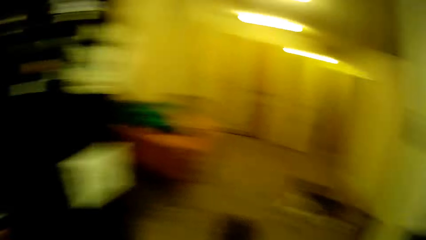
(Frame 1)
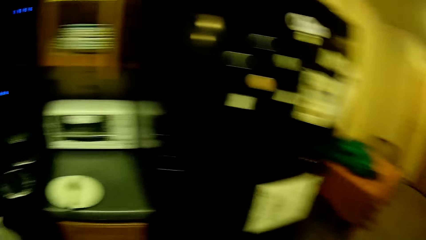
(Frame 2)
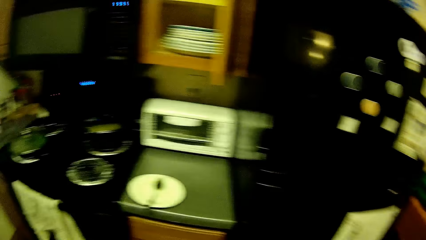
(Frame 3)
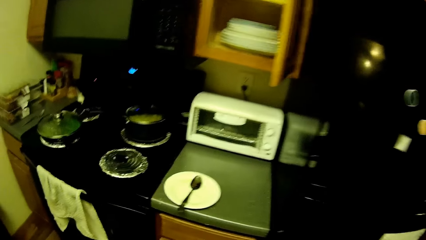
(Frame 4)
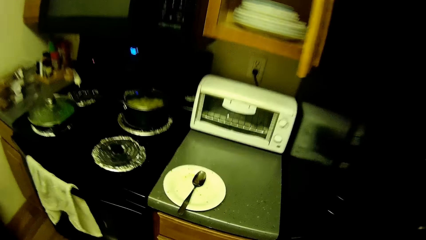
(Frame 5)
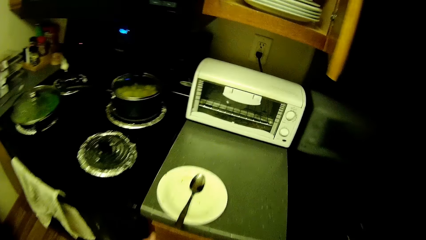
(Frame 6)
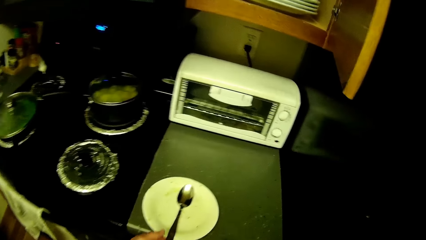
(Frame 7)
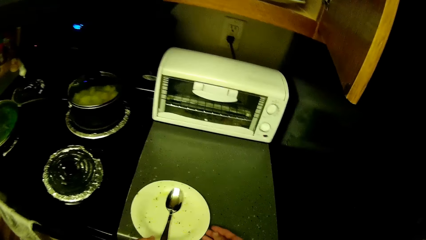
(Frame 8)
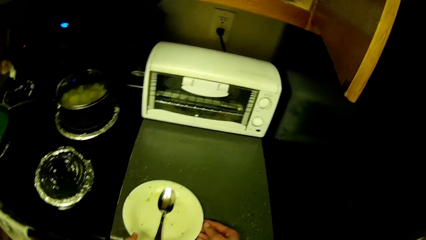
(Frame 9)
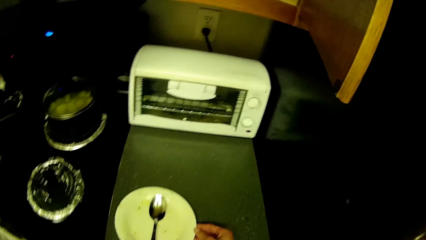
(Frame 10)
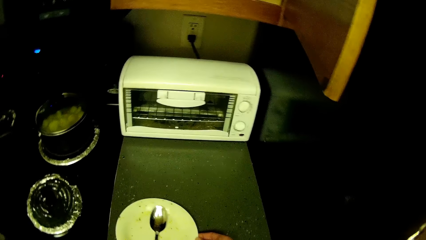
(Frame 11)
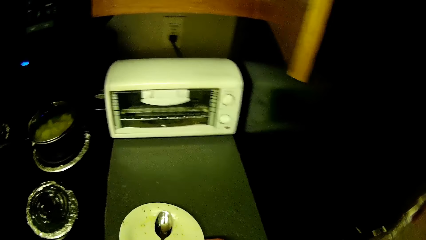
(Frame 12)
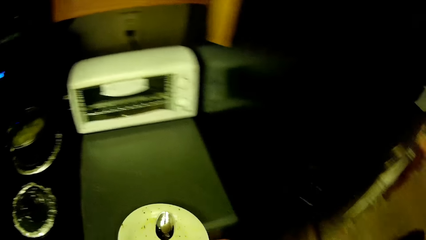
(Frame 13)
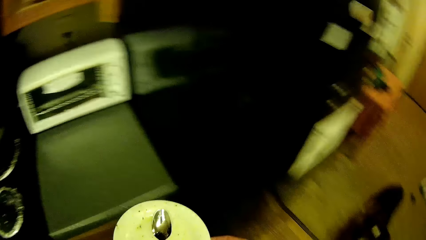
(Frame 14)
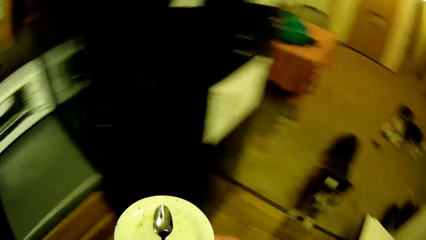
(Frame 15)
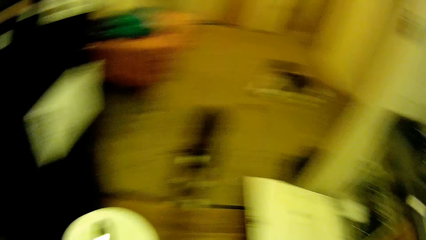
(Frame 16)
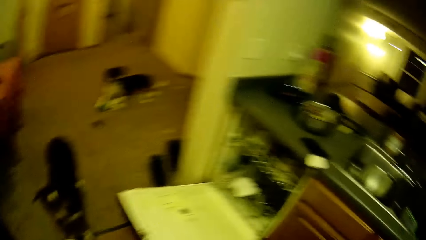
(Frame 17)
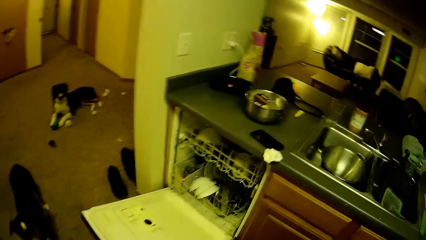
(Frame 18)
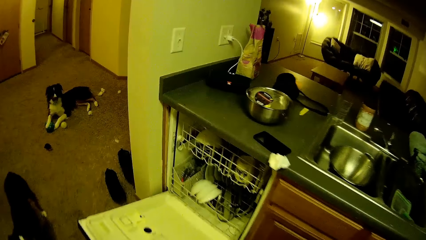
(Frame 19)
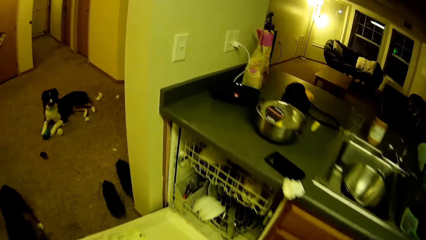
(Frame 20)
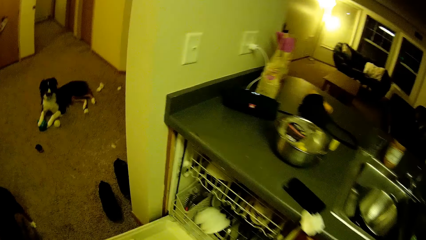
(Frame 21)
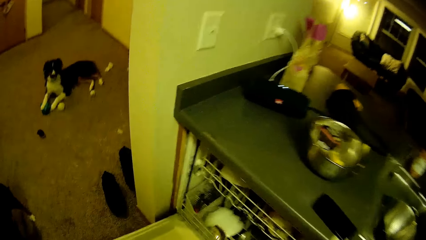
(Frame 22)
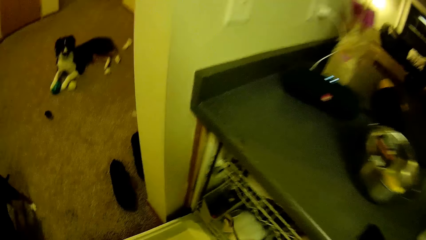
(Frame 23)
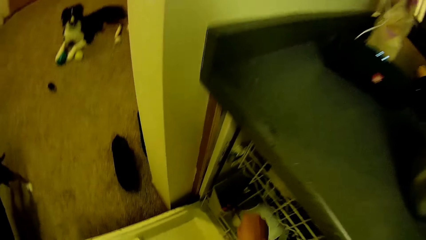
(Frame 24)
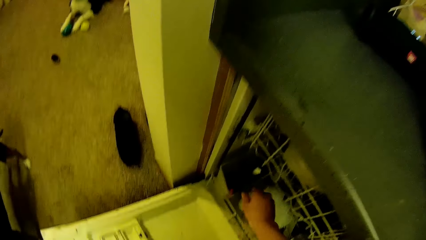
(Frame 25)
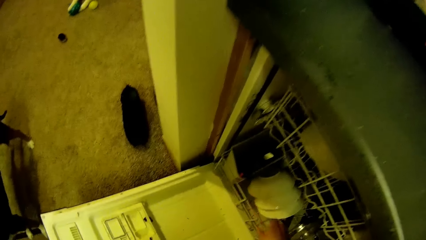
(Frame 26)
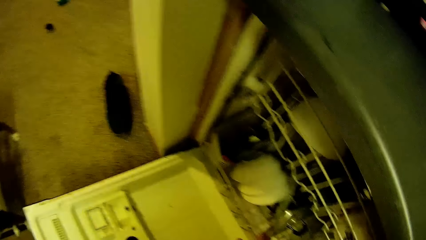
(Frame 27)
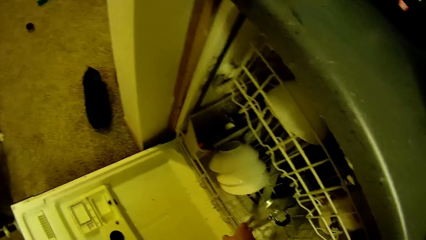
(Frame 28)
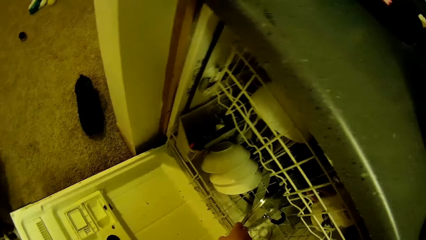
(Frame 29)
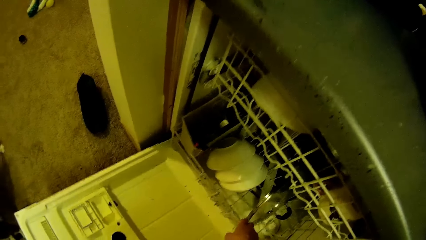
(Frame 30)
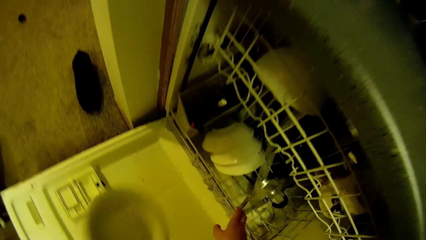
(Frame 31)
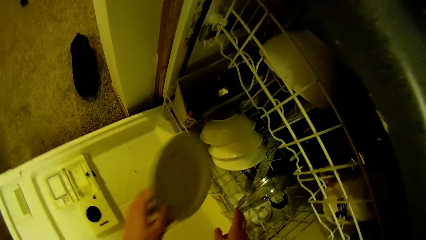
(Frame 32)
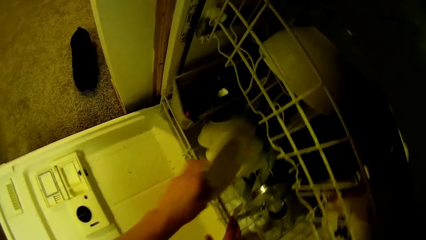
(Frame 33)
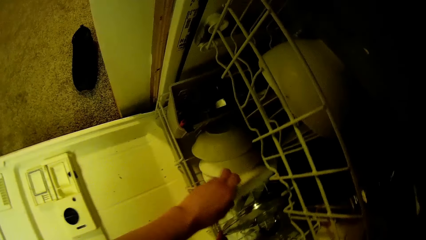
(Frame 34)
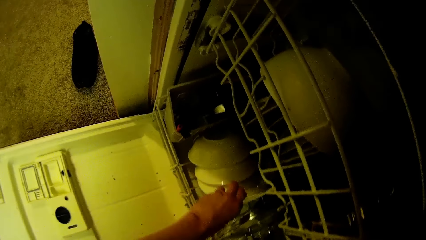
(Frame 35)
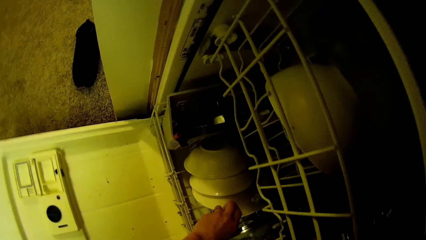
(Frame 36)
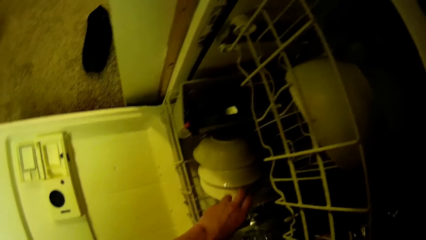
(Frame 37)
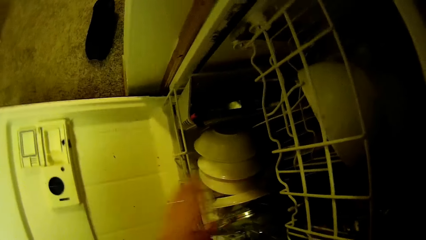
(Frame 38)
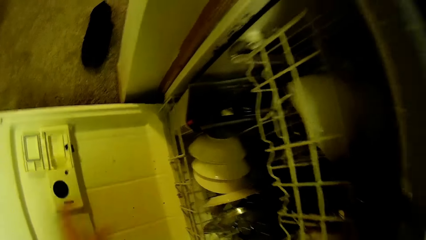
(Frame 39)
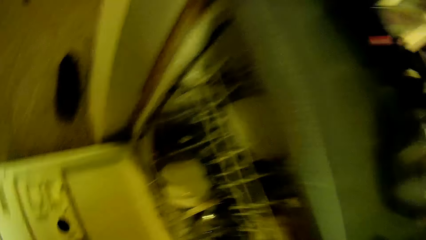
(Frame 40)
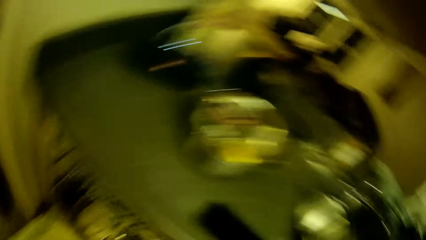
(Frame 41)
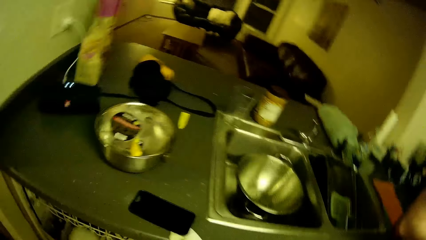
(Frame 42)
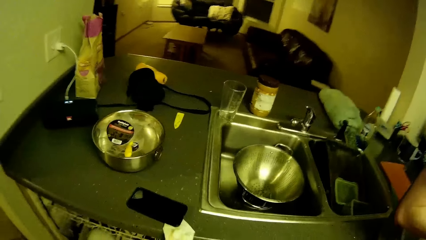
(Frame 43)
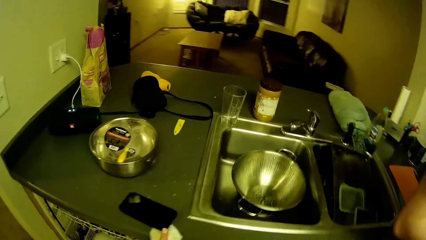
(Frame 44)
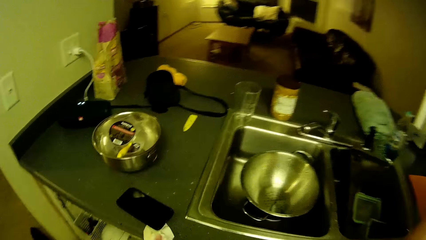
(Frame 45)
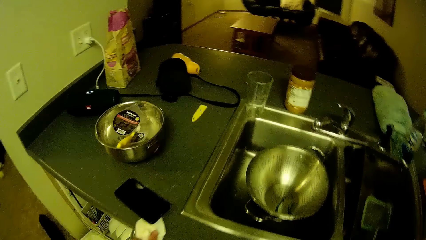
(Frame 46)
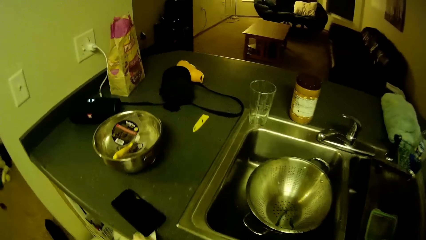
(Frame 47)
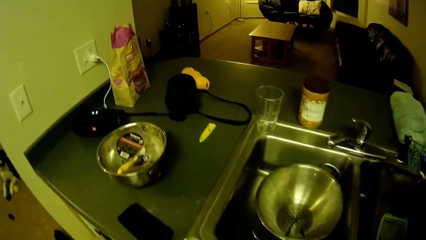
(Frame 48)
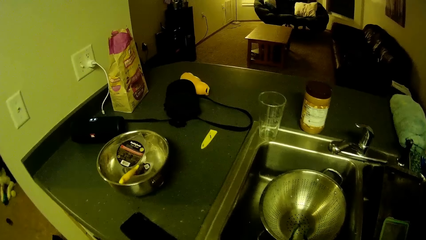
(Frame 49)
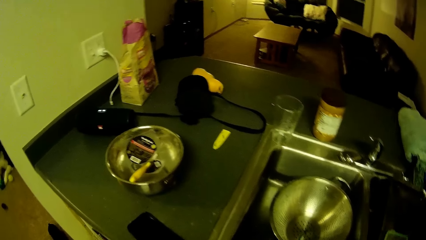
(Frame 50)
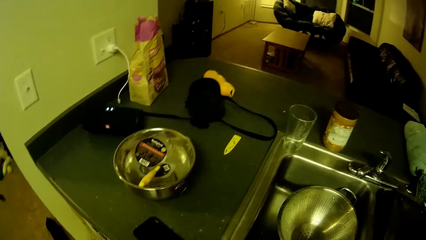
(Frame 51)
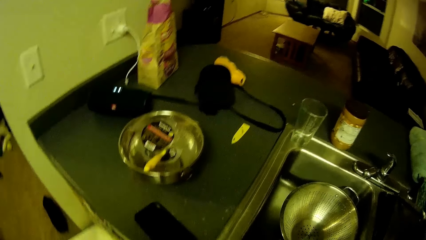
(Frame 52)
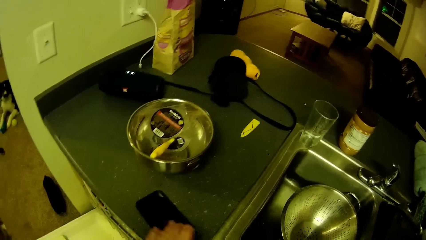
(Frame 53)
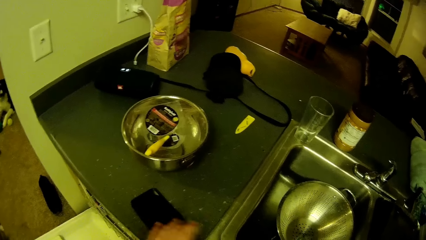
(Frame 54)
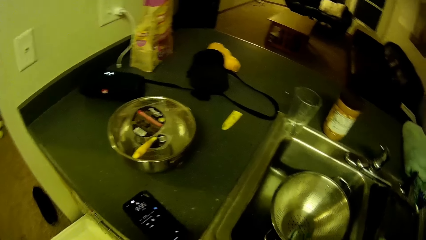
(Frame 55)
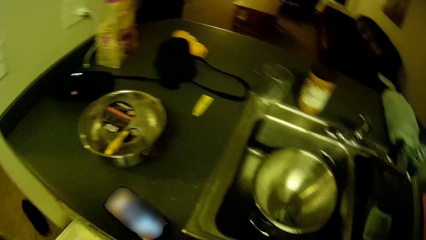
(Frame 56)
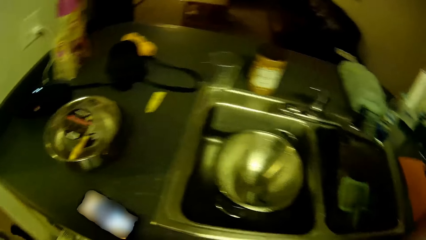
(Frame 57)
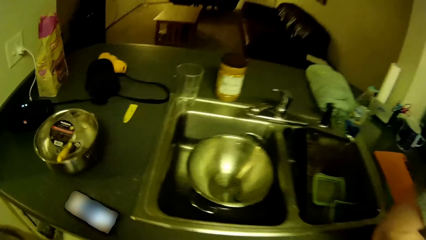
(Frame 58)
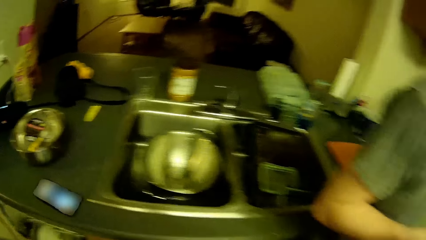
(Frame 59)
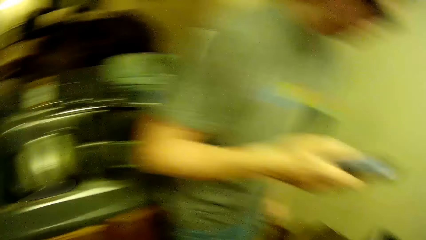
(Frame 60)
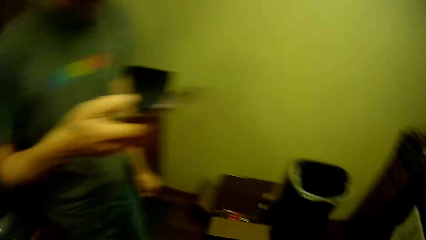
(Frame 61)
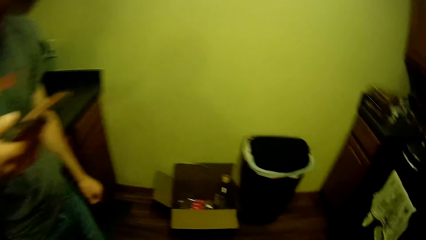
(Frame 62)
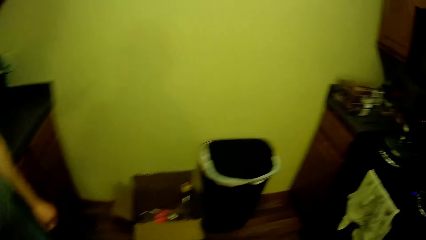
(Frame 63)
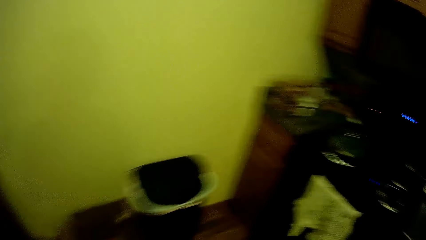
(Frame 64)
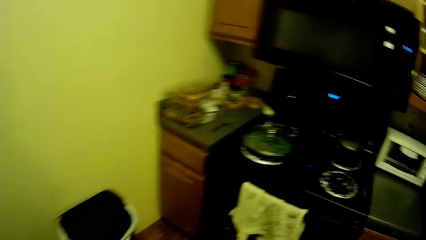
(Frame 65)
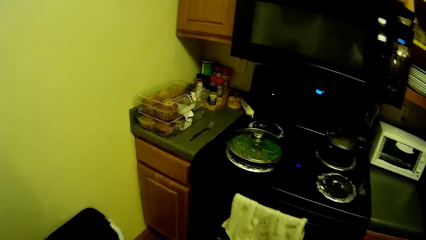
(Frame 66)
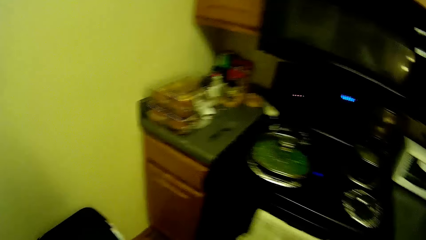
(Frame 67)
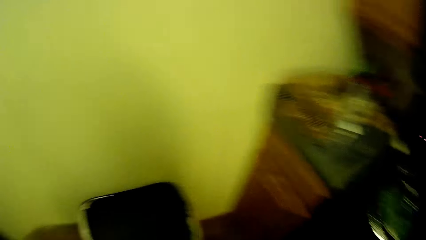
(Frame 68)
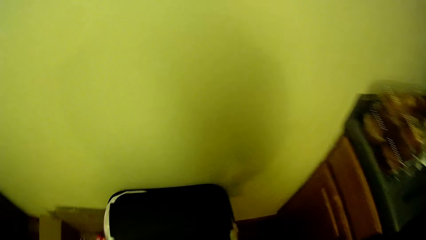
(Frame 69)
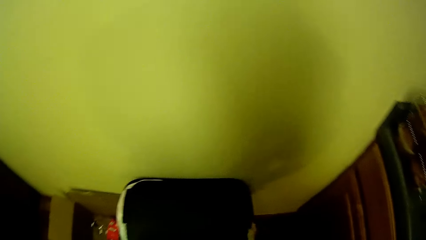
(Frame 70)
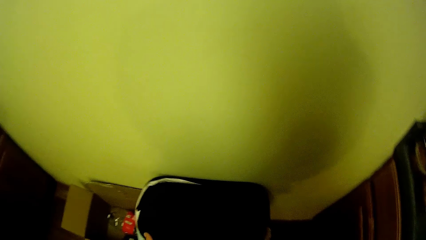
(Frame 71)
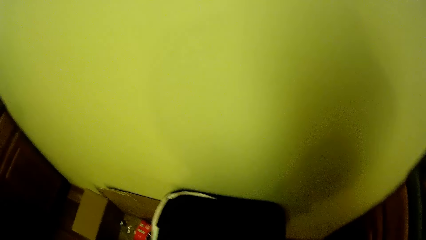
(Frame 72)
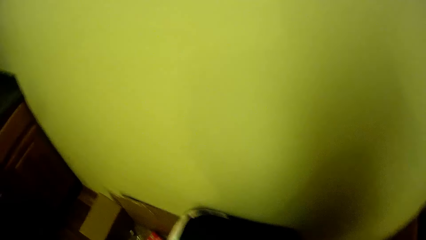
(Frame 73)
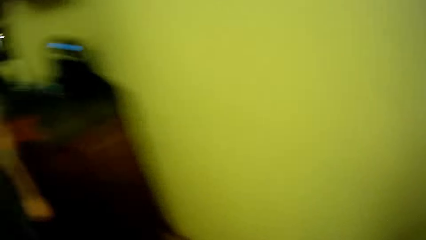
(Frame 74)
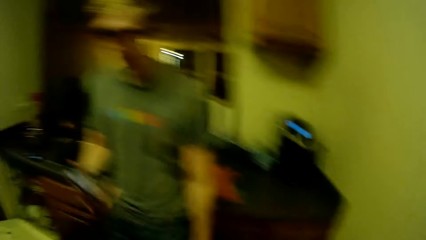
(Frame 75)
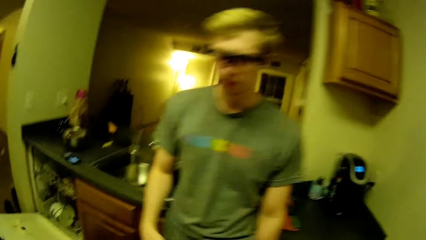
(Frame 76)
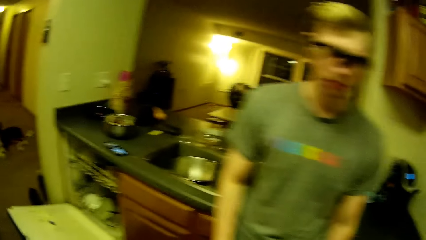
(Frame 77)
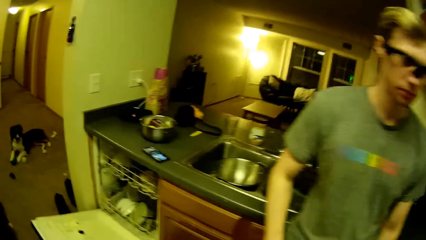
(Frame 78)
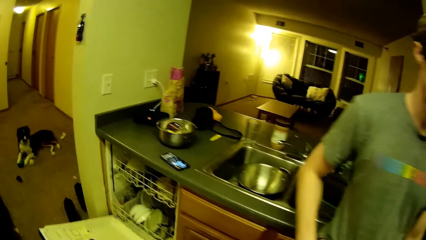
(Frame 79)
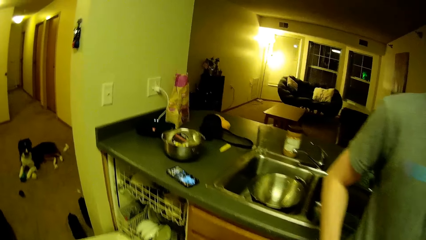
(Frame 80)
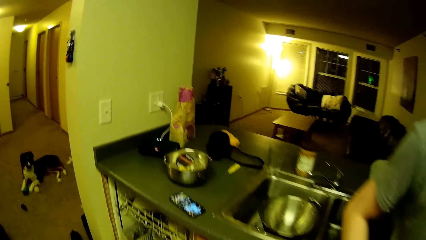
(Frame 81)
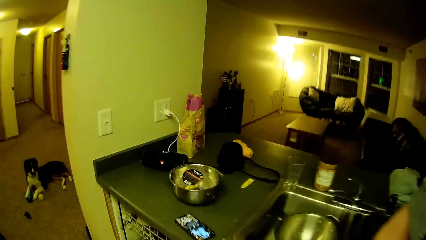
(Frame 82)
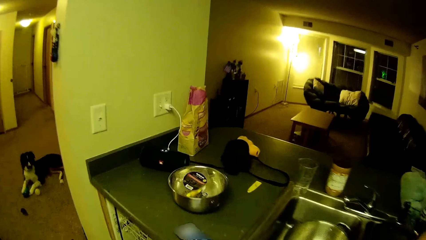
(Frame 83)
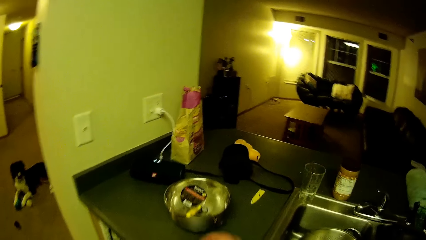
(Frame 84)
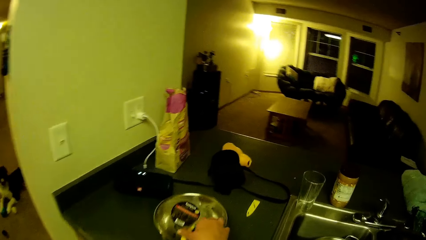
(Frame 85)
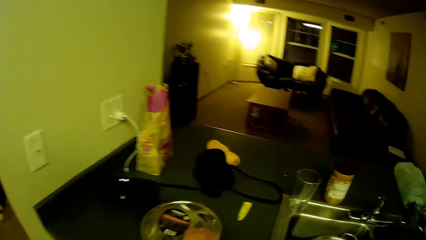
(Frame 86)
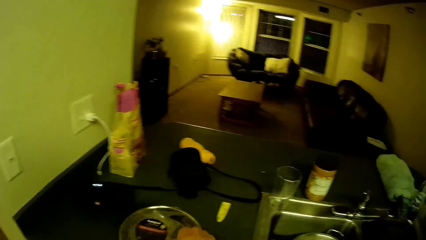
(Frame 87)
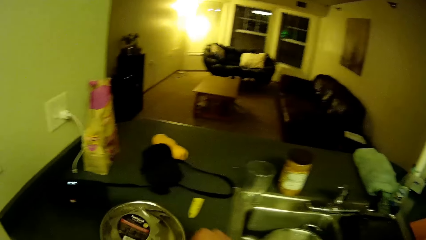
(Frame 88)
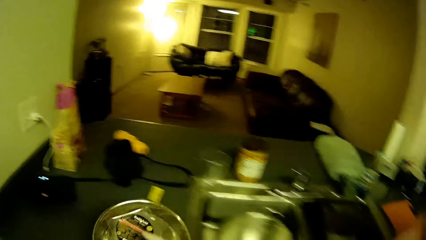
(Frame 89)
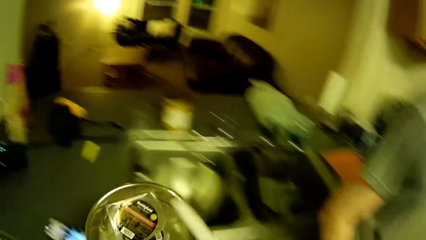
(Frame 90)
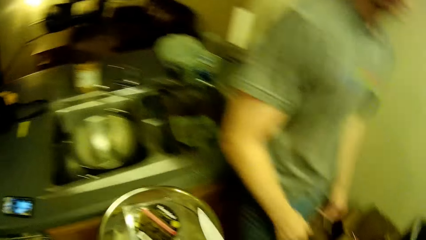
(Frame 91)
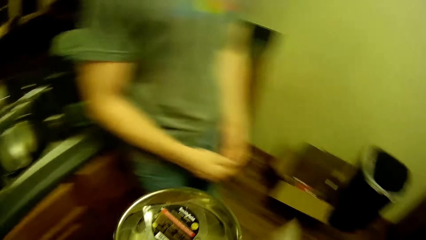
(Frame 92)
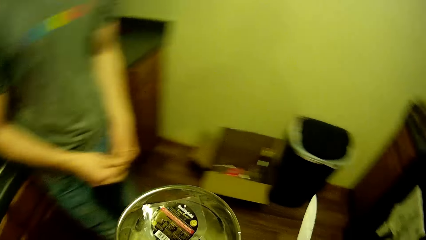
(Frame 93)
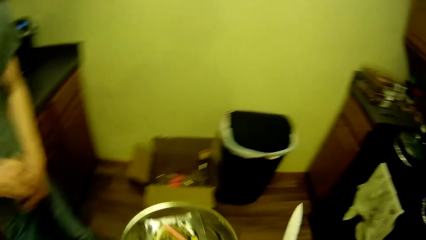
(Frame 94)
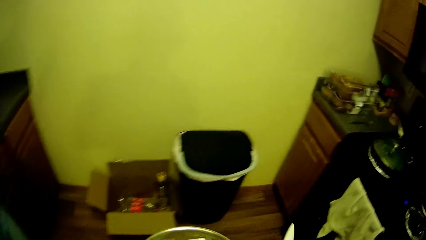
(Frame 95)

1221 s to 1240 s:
The camera wearer takes a plate and spoon off the slab. She places the plate and spoon in a dishwasher or oven cavity. She picks up tissue paper from the slab. She closes the oven cavity. She touches the phone on the slab. A person holds a knife. The camera wearer drops the tissue paper into the bin. She picks up the knife in a bowl on the slab with her right hand and the bowl with her left hand.
